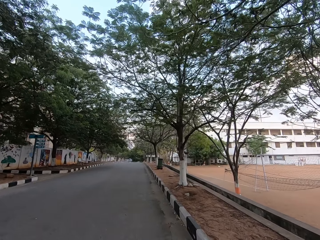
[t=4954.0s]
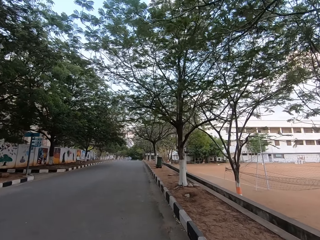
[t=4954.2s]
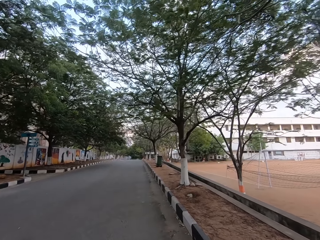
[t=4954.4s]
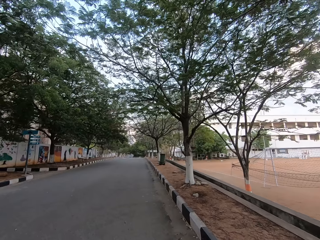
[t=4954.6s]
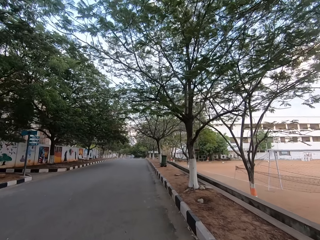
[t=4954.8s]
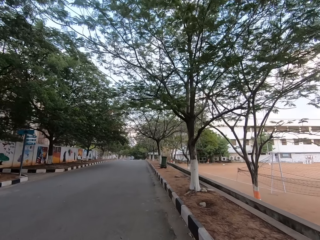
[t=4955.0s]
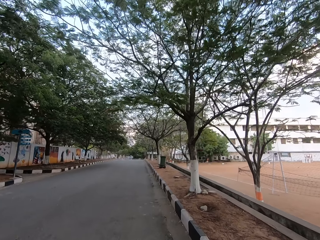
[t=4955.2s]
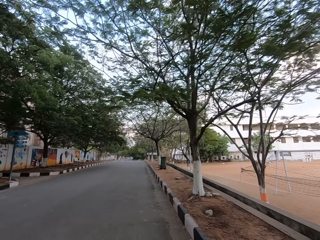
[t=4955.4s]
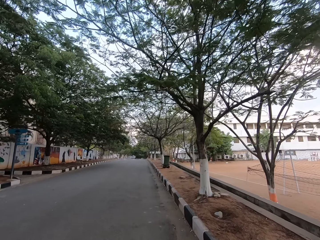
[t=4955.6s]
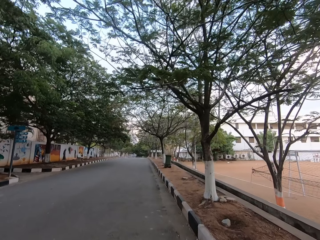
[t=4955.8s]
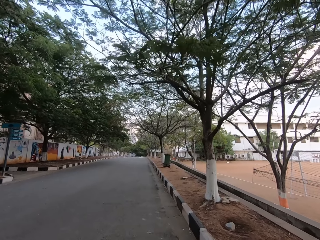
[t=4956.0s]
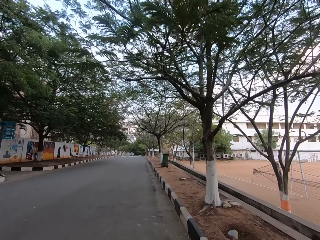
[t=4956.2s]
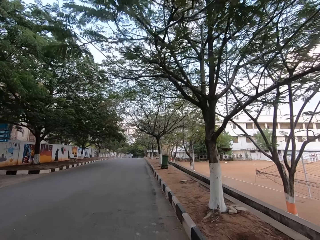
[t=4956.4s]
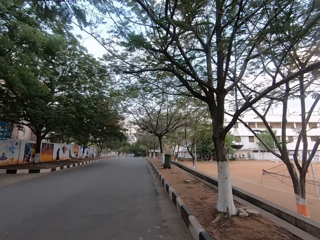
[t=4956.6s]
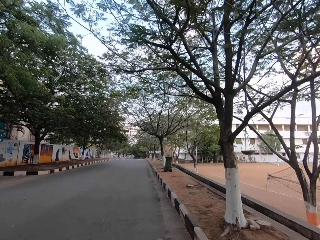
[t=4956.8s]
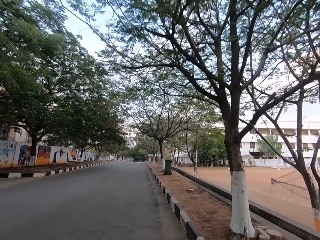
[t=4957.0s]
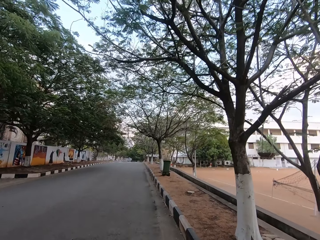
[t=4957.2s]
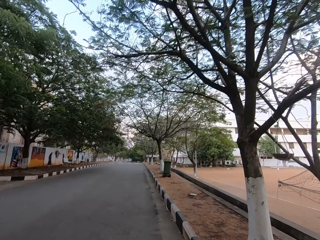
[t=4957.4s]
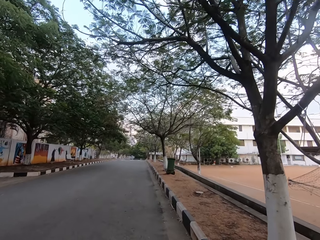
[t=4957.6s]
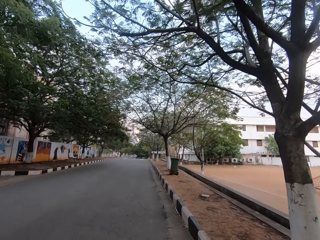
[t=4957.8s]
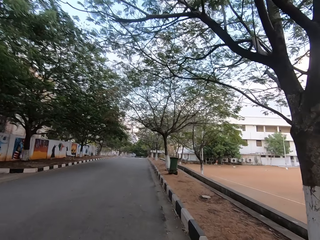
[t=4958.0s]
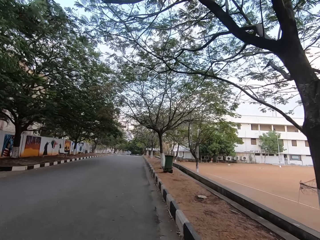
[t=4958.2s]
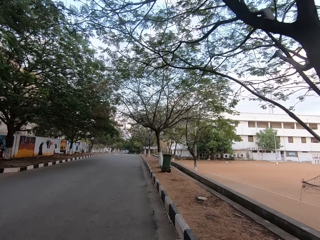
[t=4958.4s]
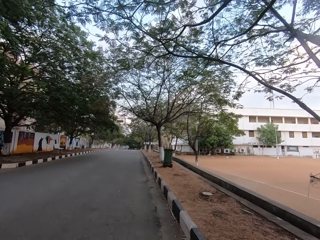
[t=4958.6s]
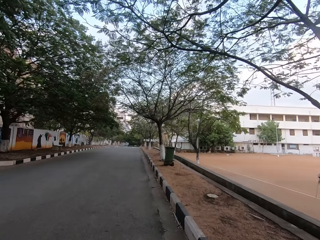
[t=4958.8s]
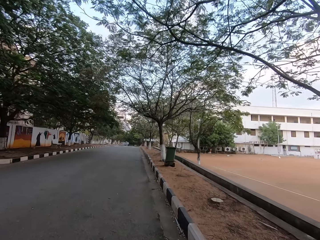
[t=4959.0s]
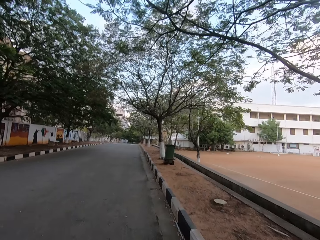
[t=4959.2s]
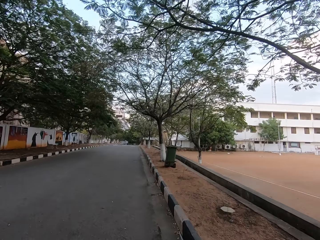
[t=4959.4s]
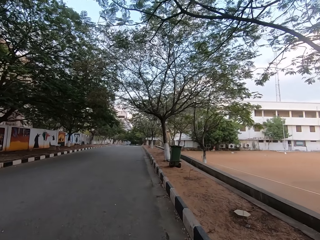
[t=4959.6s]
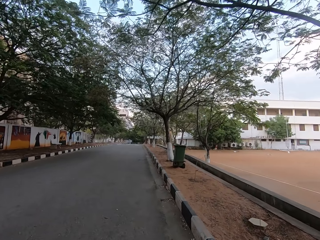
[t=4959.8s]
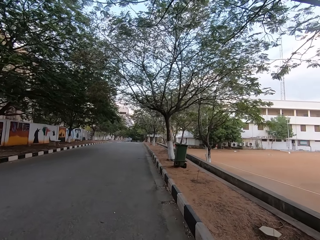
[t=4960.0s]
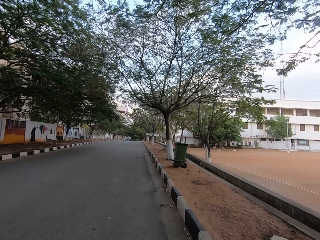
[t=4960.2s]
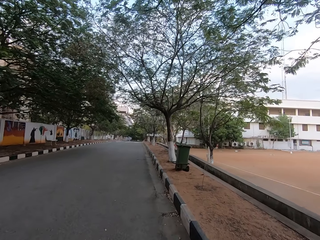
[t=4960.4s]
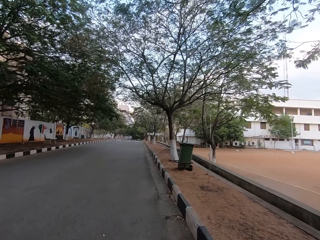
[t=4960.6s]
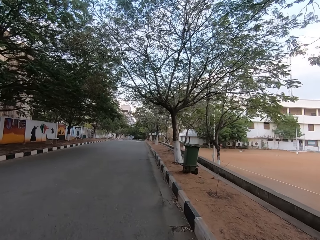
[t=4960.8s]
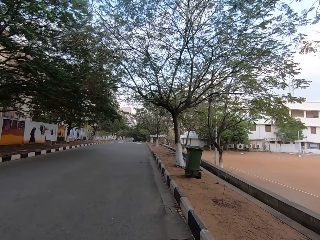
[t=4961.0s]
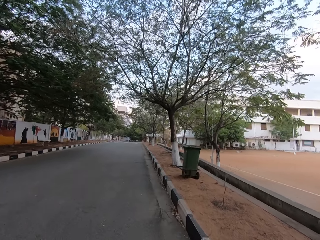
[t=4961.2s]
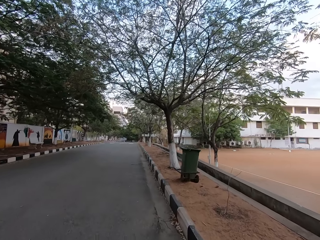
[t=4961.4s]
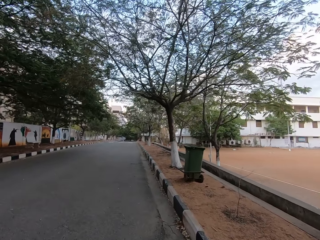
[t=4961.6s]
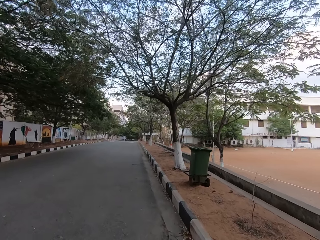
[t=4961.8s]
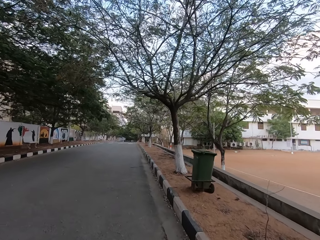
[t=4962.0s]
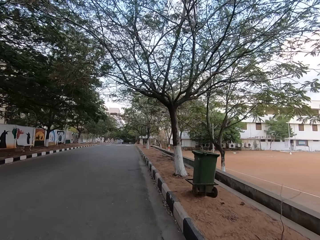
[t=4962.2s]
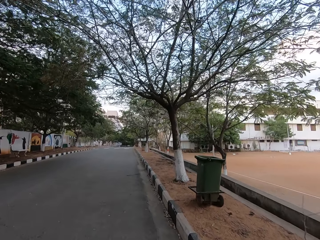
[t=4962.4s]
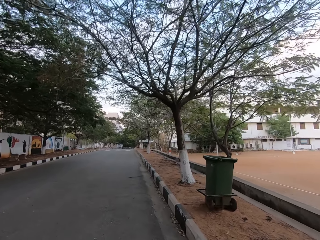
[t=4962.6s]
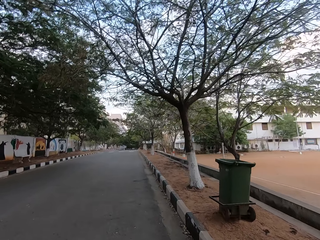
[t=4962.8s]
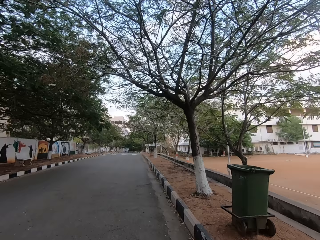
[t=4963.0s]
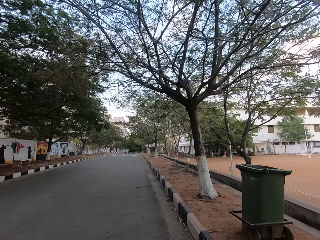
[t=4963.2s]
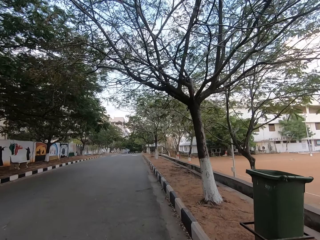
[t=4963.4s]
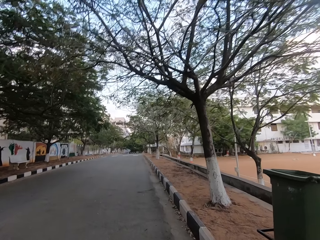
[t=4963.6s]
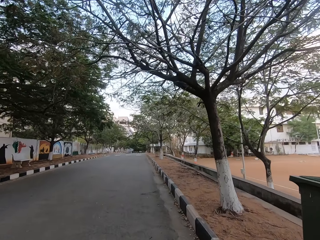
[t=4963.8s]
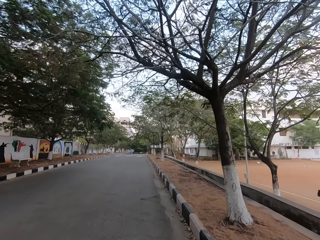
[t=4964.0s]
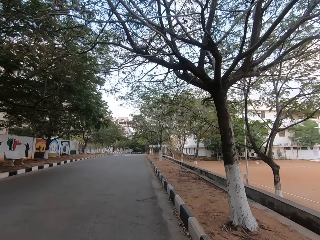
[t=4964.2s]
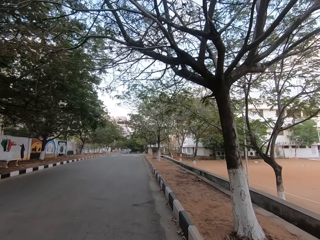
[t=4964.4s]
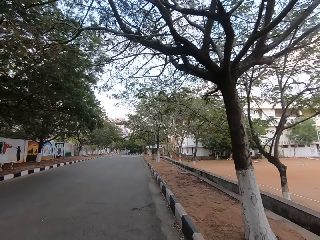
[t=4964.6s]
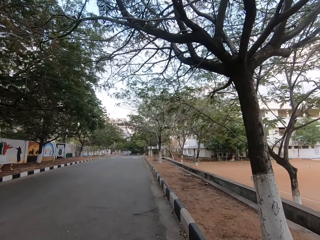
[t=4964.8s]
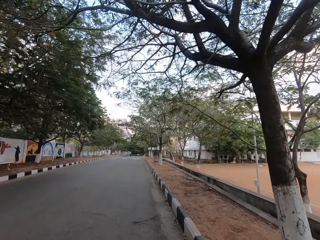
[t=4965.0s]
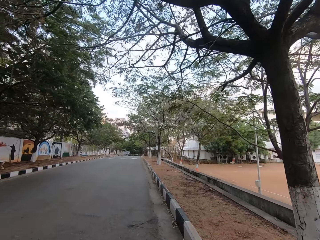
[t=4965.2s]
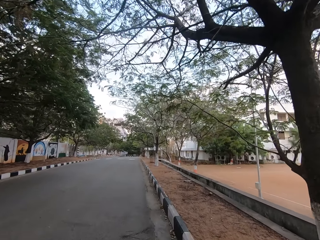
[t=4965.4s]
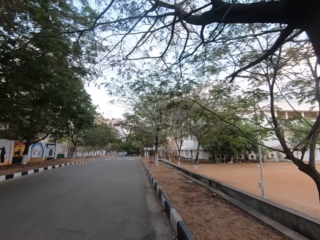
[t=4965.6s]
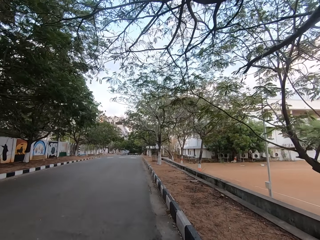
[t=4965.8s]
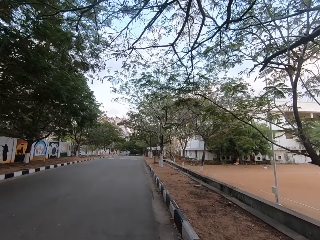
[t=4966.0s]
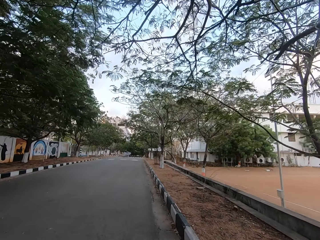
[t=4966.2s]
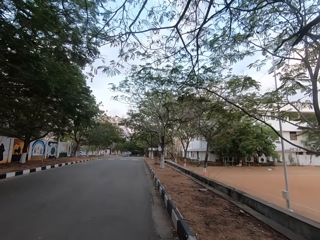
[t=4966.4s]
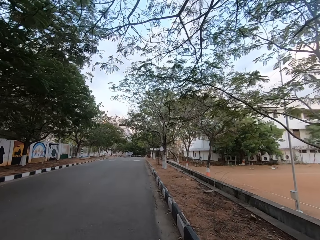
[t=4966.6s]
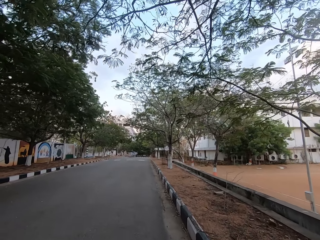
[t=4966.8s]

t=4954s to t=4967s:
The camera wearer walks towards the dustbin.

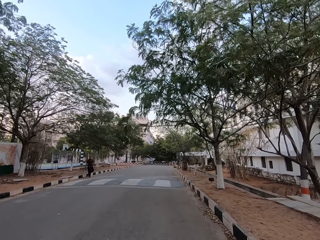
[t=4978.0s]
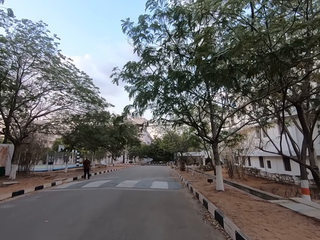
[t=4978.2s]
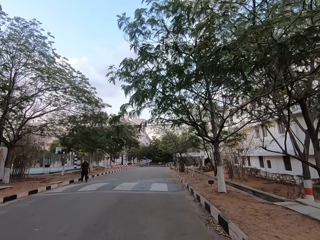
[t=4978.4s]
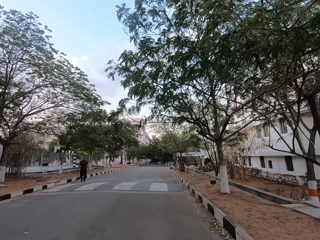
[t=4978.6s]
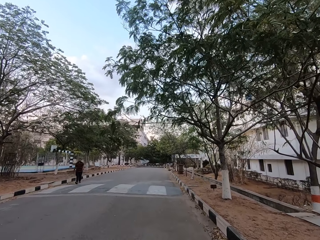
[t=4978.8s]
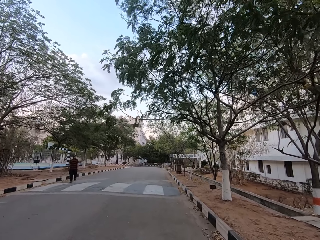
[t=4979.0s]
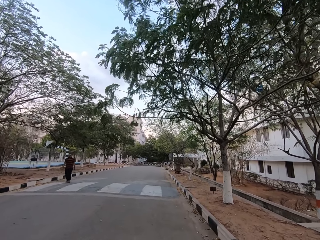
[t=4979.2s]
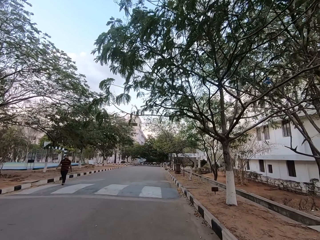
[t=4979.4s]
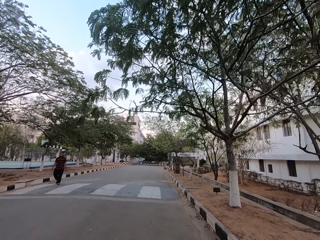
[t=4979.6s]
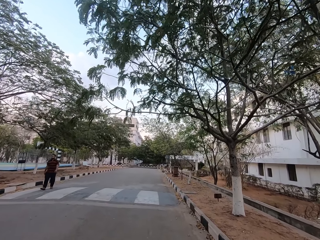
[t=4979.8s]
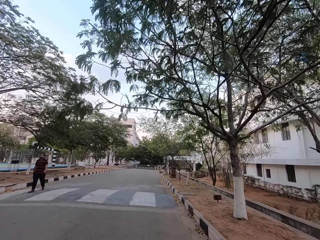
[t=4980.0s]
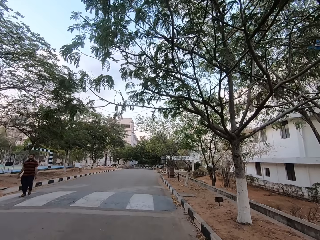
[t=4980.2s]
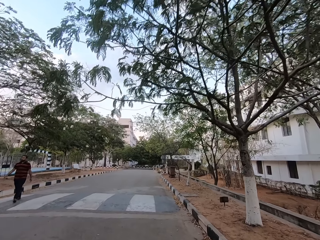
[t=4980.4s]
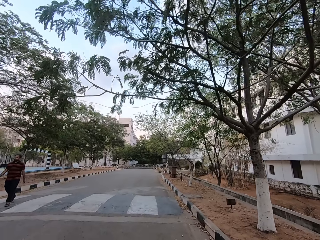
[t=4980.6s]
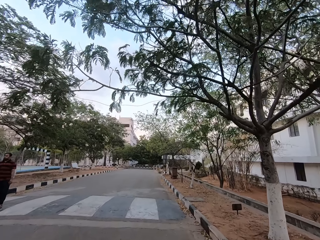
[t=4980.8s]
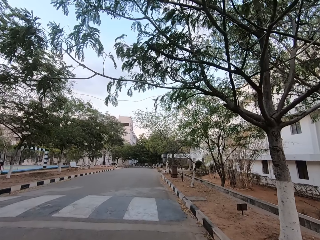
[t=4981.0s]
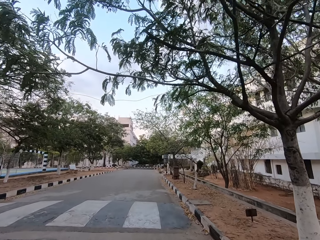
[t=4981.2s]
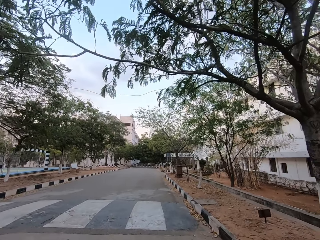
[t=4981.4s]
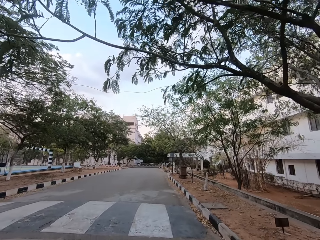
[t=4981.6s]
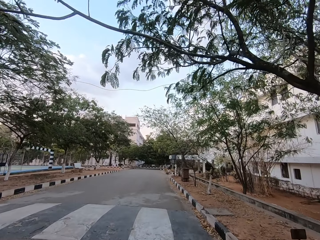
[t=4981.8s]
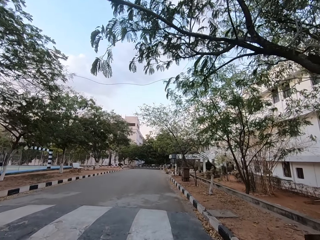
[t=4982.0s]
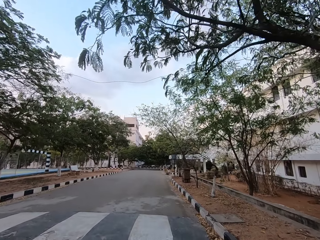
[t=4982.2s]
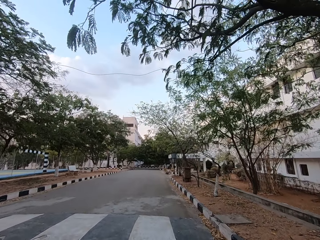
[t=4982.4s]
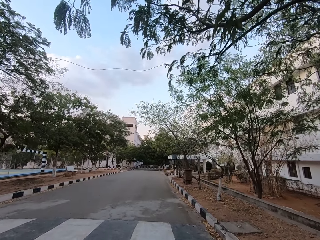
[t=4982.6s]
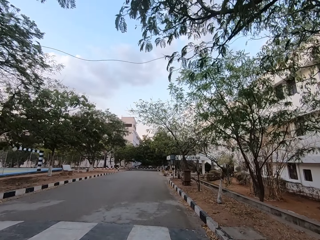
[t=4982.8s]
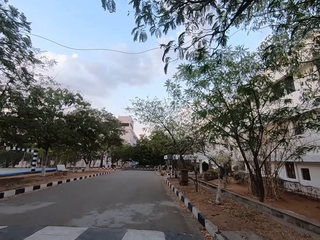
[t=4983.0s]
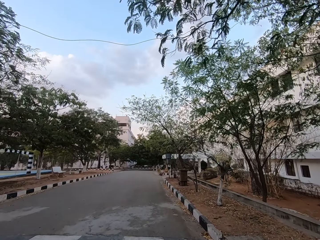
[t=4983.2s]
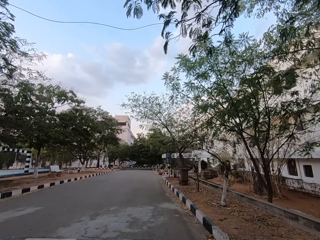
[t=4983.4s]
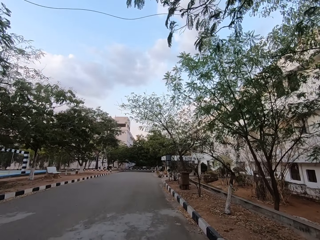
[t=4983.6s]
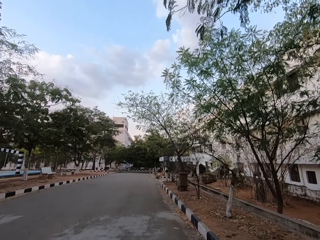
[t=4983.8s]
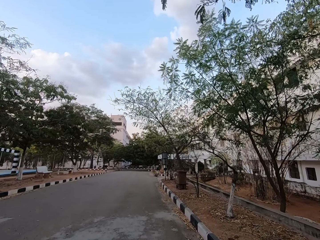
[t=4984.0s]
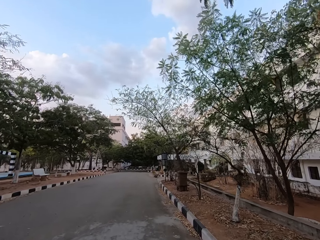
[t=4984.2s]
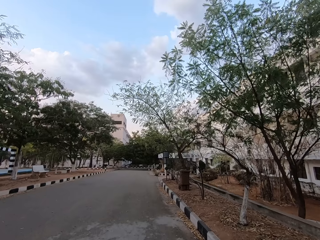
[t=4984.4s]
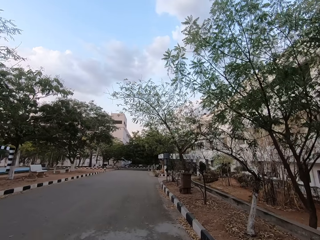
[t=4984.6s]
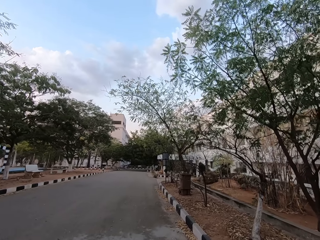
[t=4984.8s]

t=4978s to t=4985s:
A man walks past the camera wearer. The man walks on the road.
